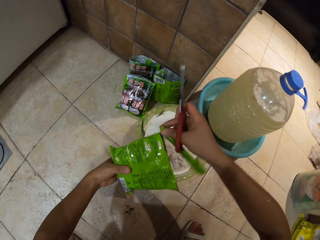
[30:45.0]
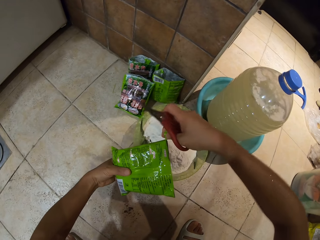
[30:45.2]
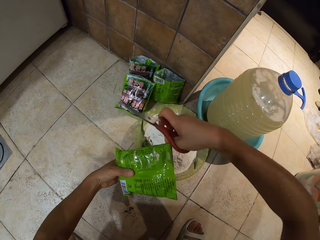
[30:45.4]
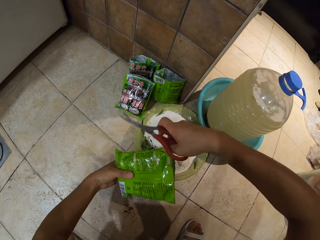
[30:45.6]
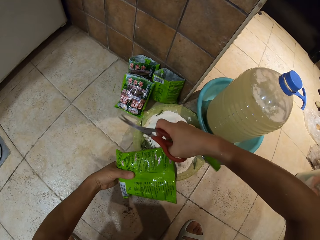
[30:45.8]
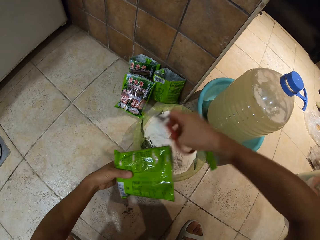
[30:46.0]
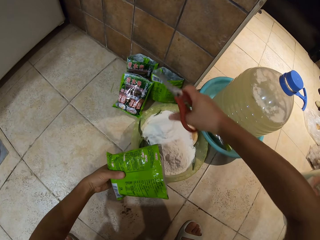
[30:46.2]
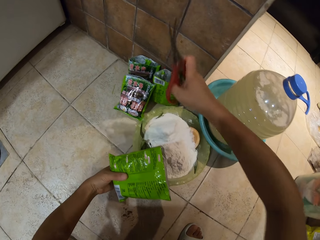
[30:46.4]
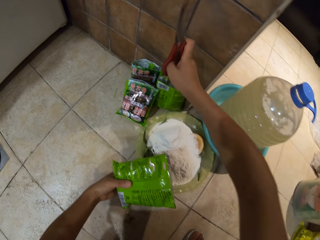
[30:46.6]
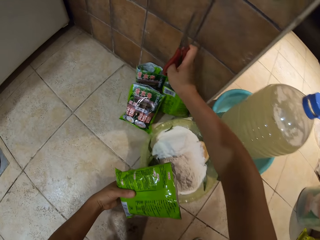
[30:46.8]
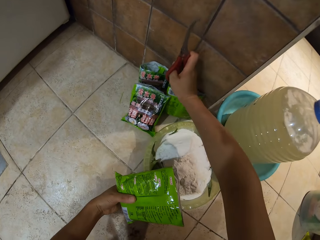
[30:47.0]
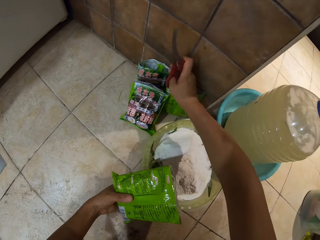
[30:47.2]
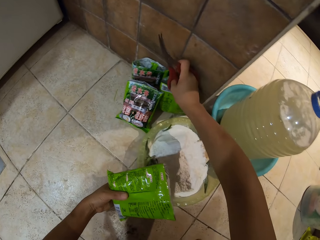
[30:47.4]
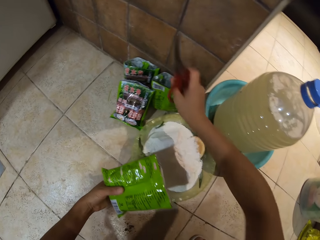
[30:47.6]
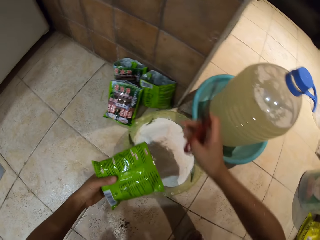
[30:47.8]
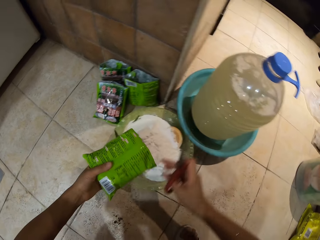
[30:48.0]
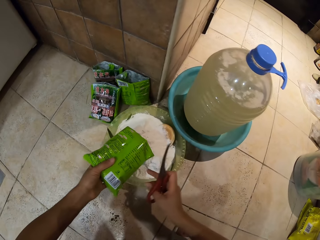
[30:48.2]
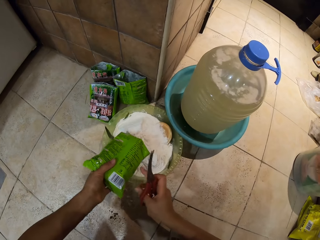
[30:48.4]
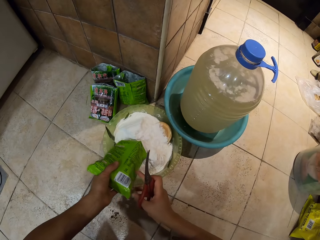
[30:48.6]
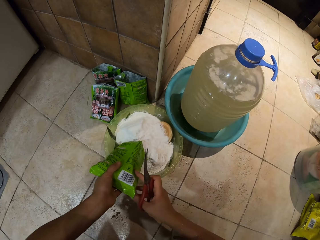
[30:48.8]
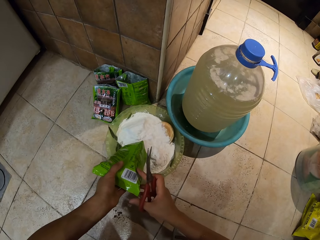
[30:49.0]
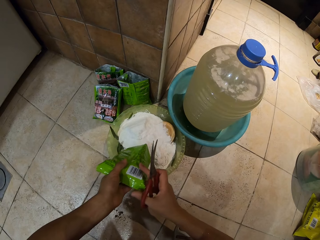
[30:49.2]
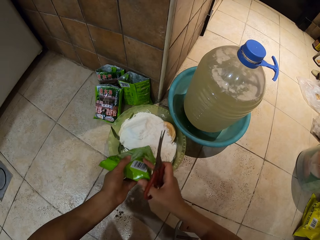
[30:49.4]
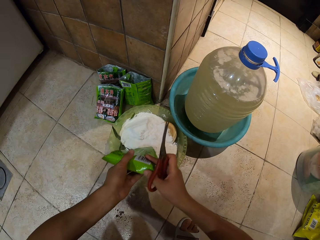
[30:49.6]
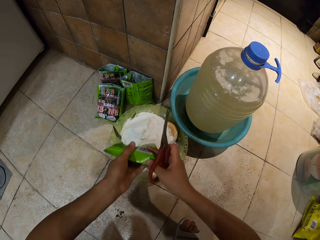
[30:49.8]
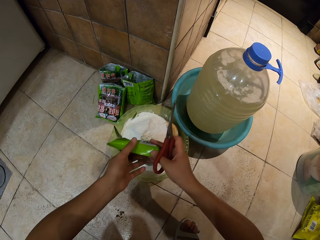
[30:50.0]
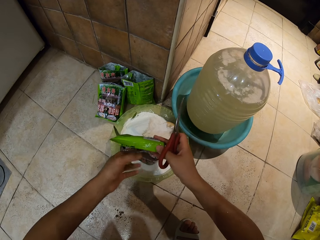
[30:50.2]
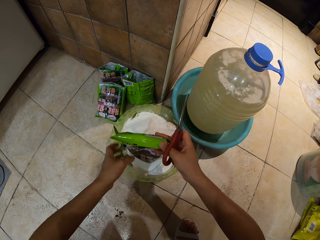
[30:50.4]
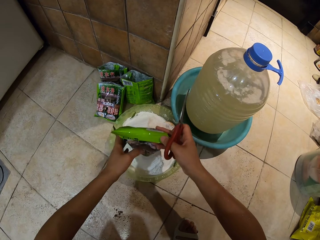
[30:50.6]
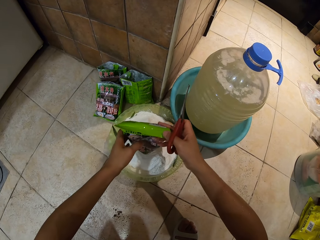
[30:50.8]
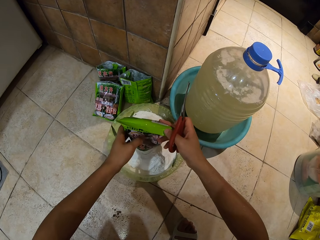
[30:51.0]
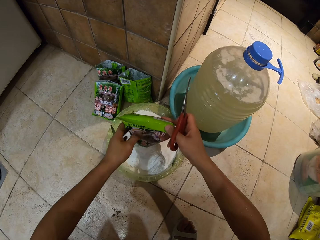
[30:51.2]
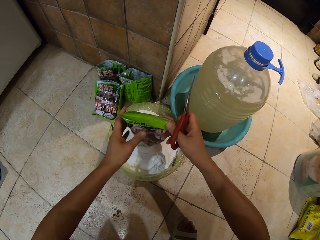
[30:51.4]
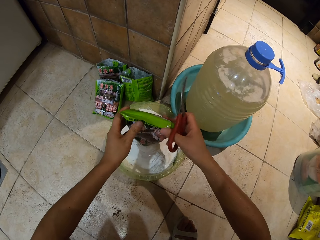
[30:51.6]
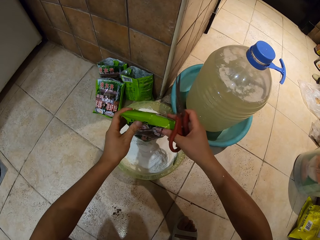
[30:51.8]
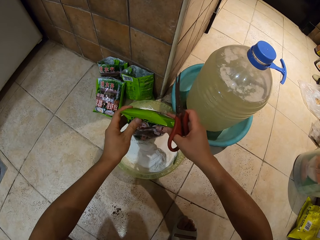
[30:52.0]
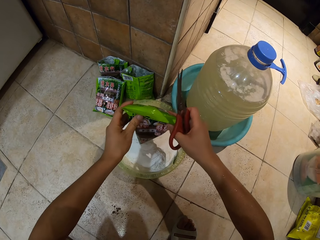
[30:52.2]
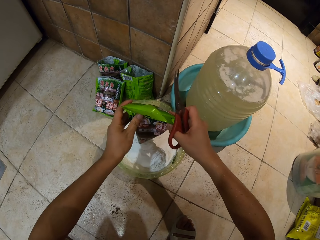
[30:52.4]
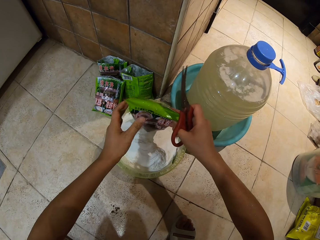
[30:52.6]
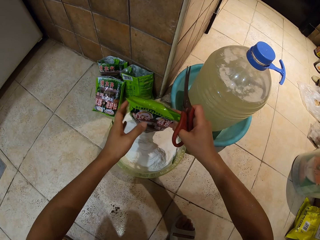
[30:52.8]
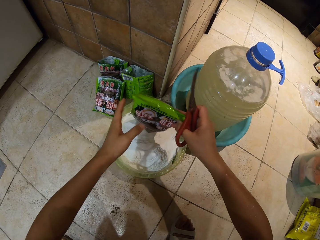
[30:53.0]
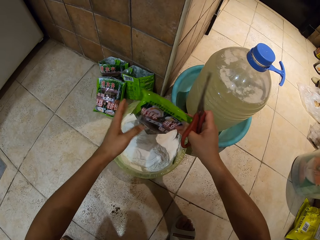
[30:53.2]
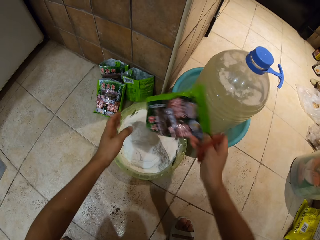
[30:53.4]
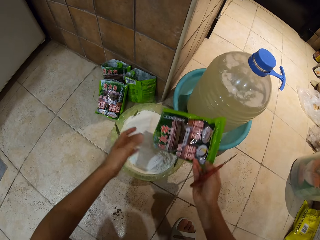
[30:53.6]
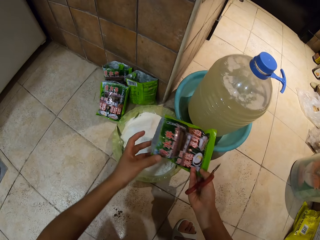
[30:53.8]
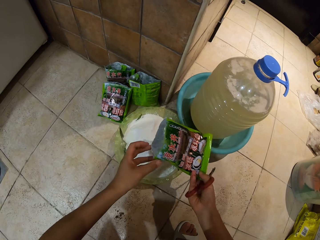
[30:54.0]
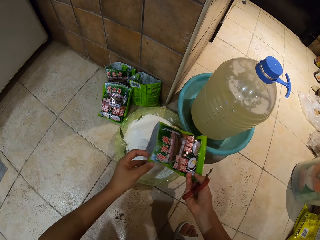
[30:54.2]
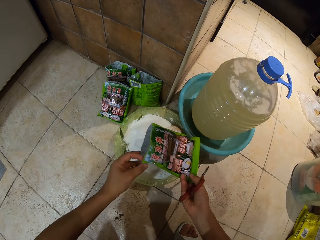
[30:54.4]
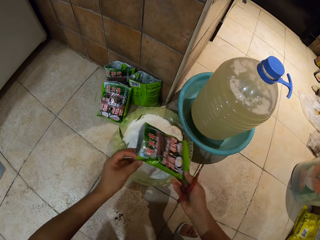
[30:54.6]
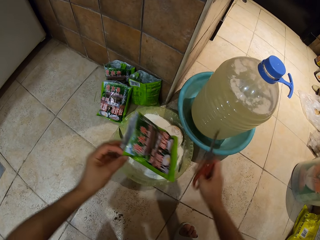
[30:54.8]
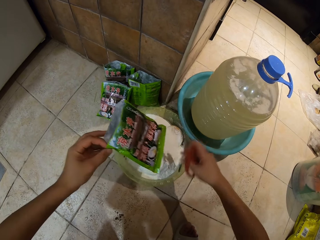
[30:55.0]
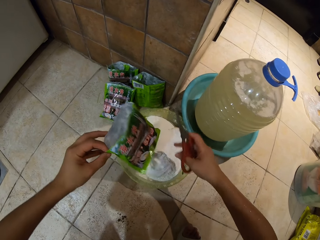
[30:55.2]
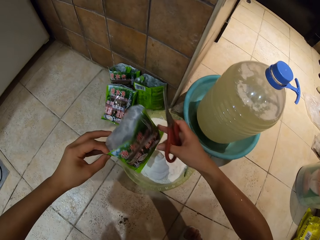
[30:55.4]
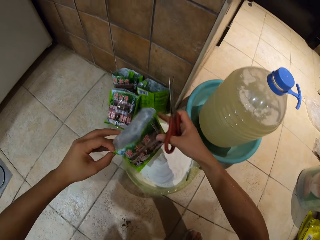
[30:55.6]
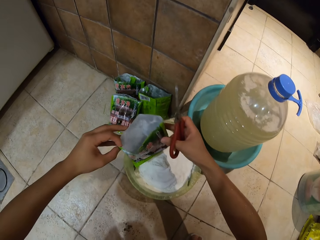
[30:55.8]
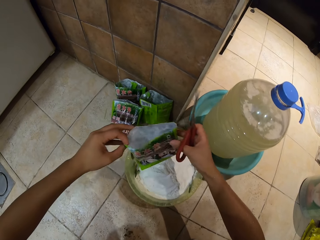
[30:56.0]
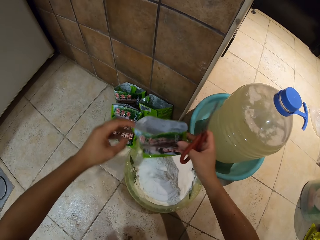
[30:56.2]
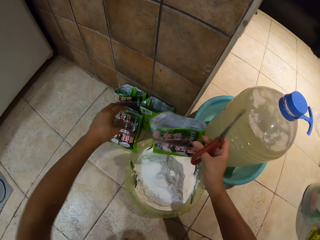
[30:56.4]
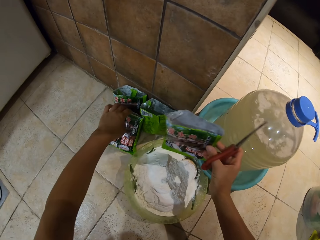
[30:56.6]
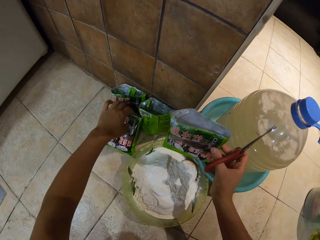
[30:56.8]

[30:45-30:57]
The camera wearer puts a paper on the package. They pour the powder into the basin. They hold scissors.

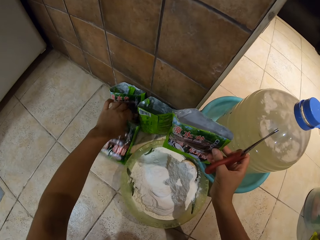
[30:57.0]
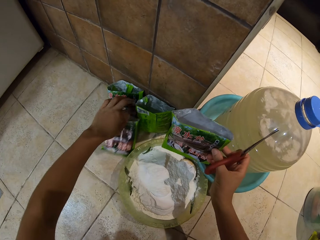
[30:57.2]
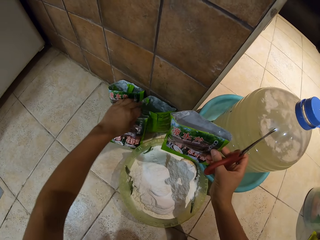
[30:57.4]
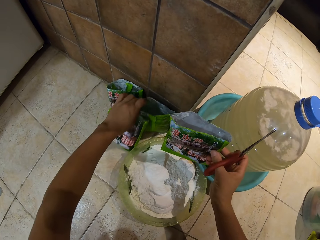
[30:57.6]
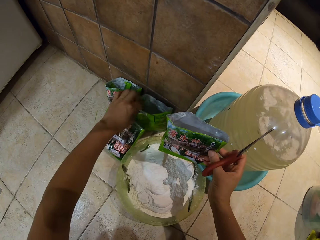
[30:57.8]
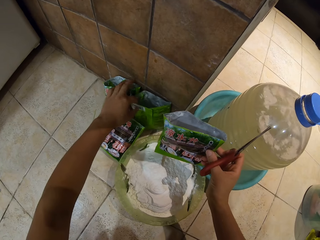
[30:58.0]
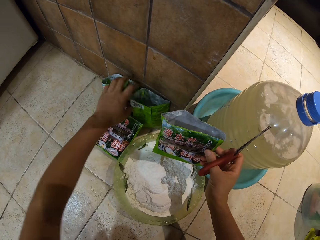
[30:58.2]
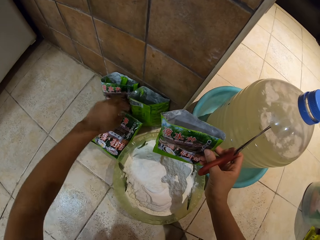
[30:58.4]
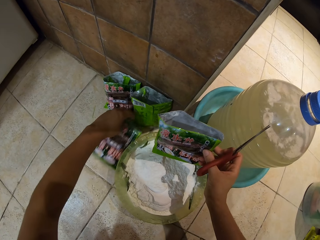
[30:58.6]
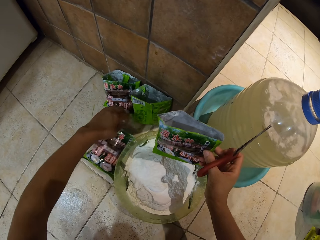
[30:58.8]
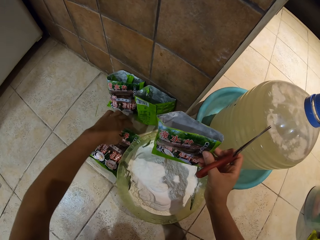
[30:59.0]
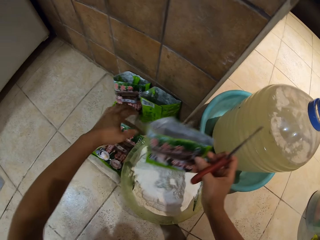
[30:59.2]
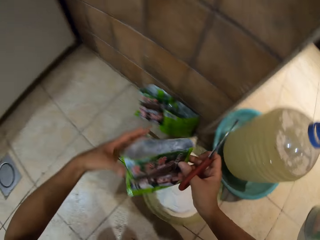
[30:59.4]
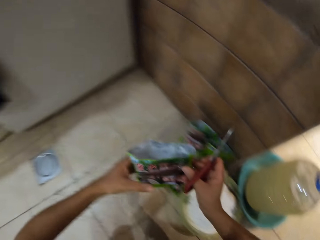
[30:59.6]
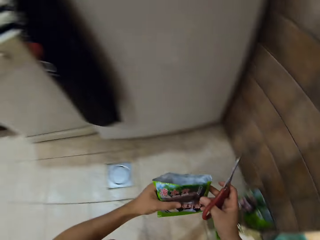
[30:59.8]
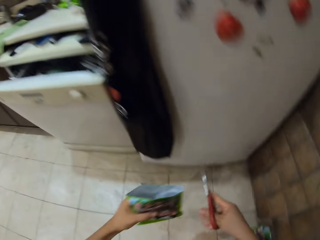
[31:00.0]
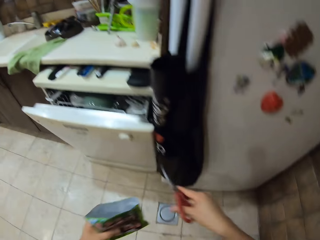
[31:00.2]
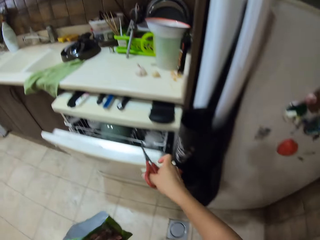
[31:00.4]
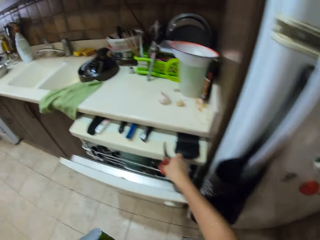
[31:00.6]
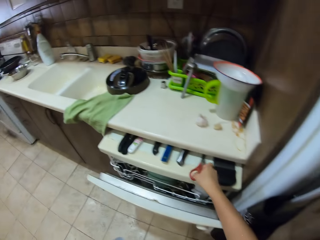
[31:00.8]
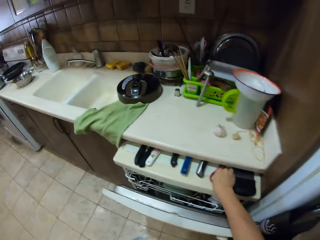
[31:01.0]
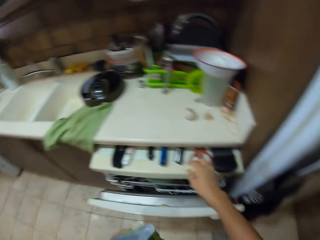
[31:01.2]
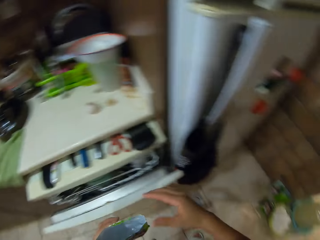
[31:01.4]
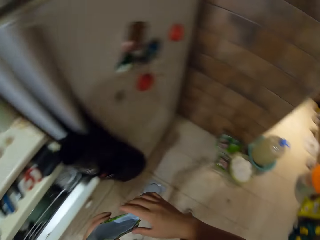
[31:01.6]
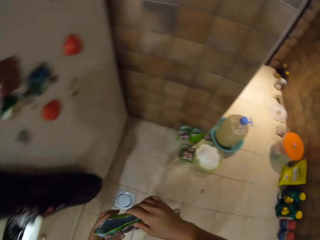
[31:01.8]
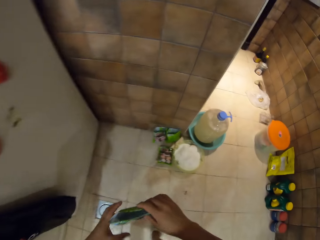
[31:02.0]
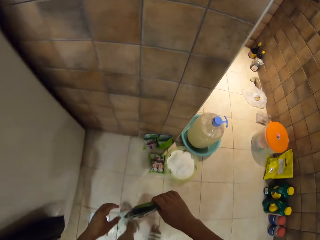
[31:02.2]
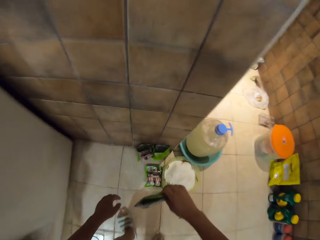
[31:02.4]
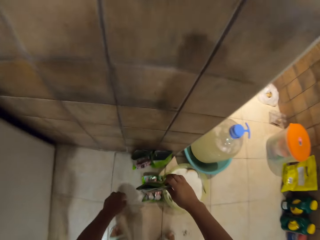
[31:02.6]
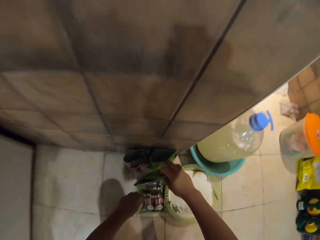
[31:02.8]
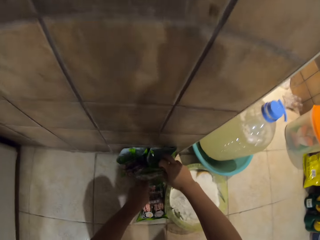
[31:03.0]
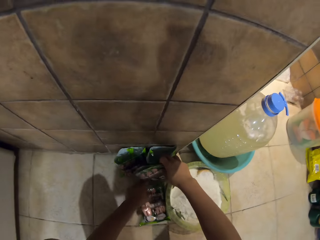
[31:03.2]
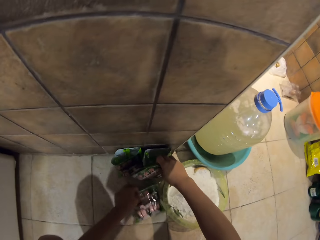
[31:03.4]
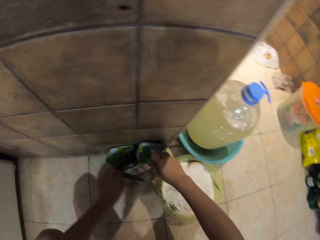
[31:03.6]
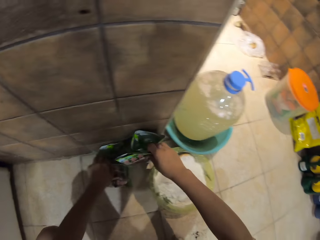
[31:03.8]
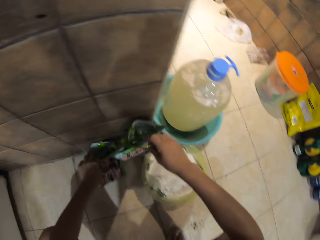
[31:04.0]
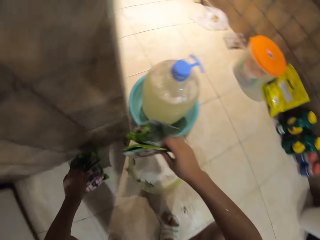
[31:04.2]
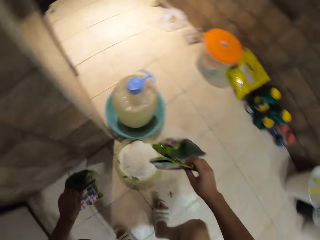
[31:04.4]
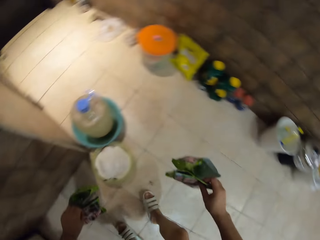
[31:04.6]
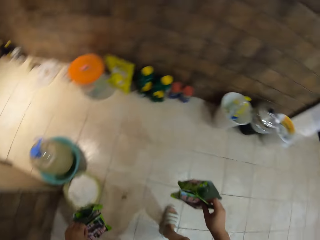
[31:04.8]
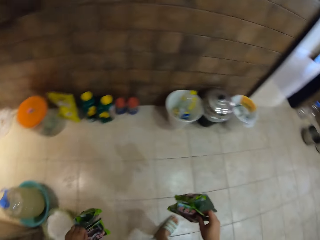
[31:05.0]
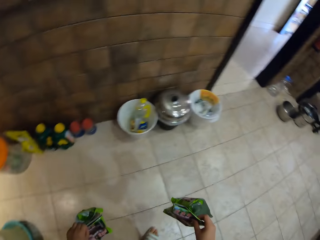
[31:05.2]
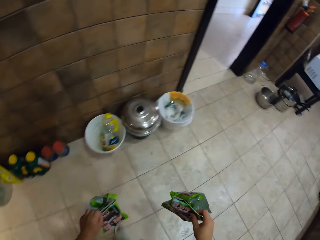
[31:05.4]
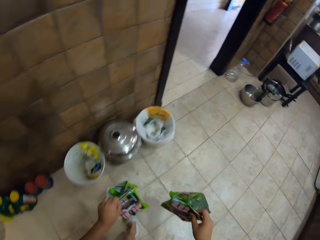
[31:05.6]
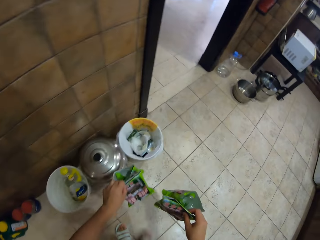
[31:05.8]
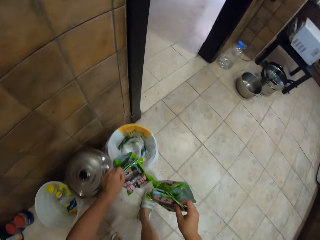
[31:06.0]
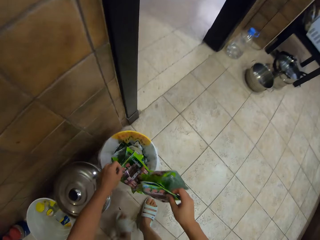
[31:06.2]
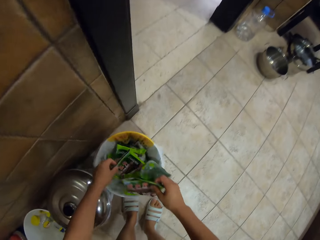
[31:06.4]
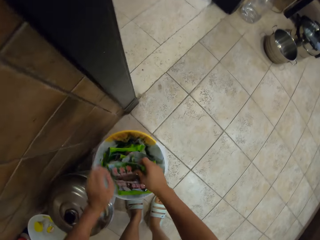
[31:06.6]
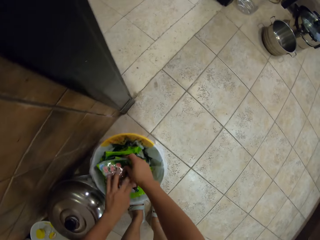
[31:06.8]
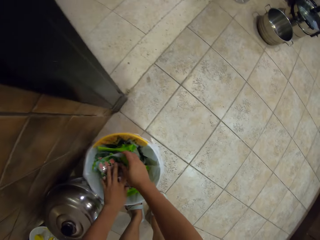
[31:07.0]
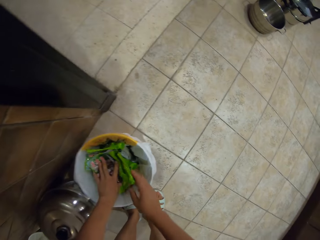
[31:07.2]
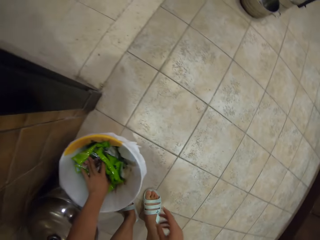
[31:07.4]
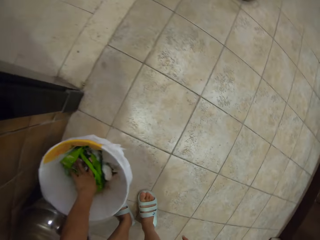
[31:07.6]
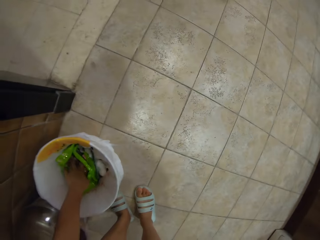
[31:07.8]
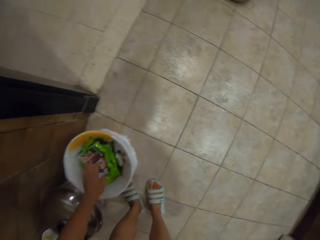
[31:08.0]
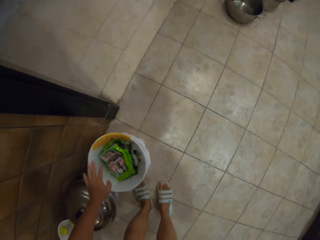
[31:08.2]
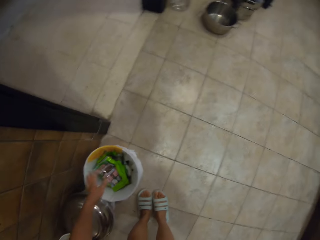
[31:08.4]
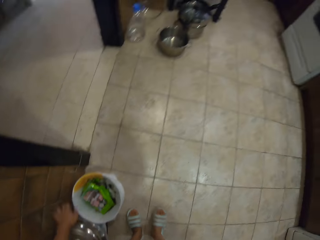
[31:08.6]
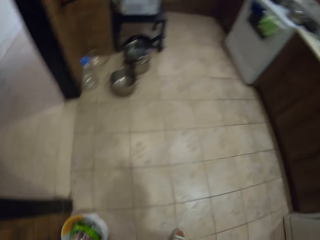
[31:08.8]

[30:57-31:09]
The camera wearer touches the packets of powder. They turn around. They put the pair of scissors in the drawer. They turn around. They hold a paper package. They pick up the packets of powder on the floor. They hold the paper package. They walk around. They put the packets of powder in the dustbin.
